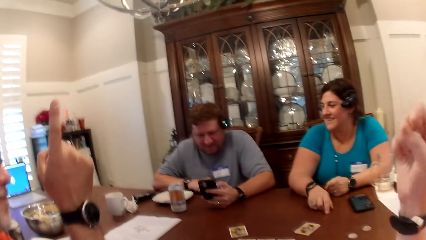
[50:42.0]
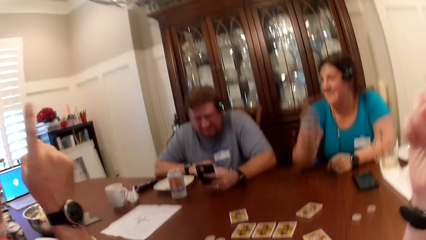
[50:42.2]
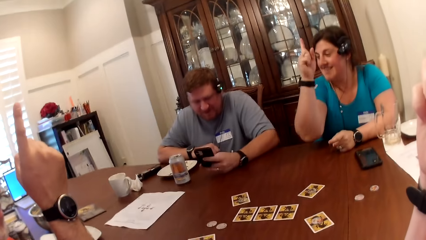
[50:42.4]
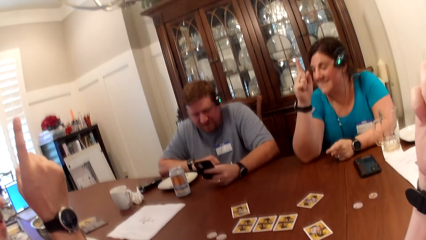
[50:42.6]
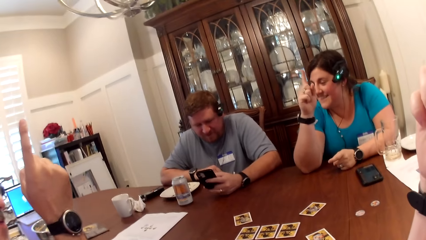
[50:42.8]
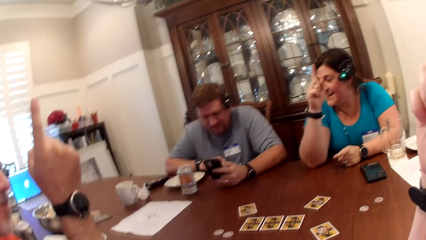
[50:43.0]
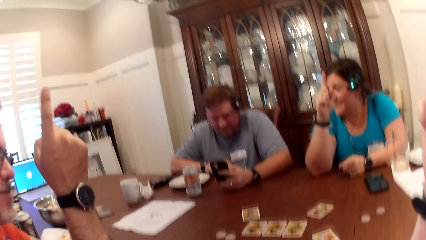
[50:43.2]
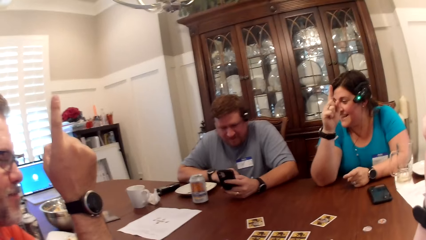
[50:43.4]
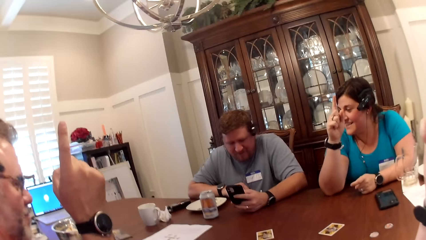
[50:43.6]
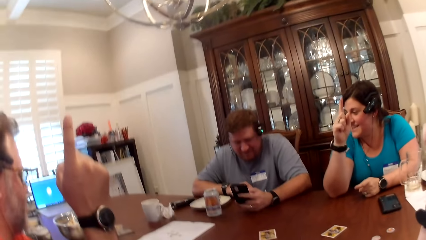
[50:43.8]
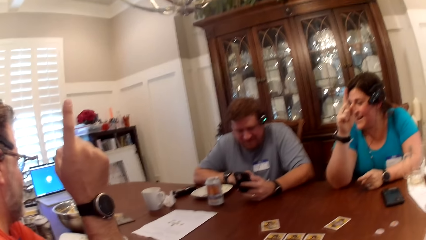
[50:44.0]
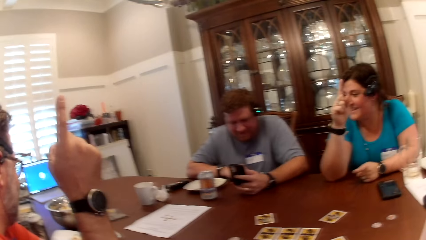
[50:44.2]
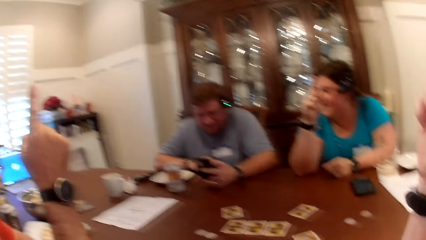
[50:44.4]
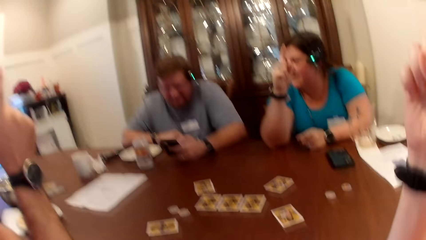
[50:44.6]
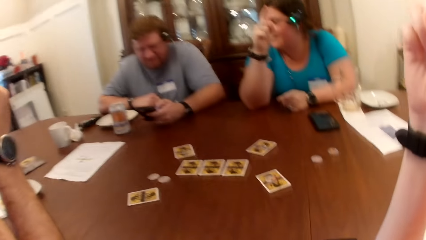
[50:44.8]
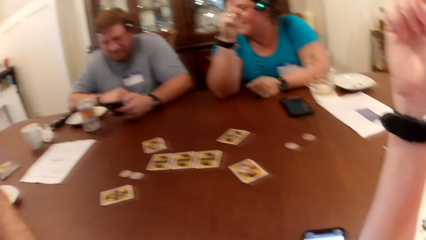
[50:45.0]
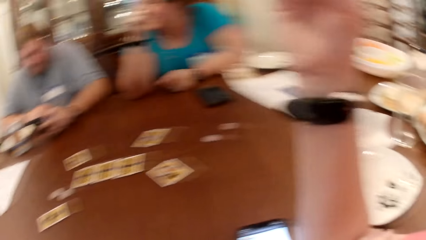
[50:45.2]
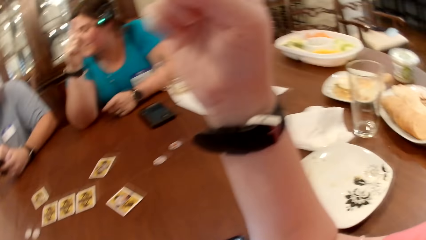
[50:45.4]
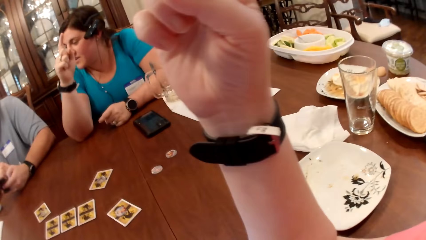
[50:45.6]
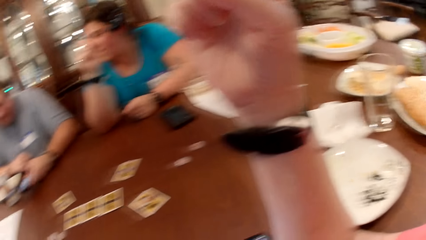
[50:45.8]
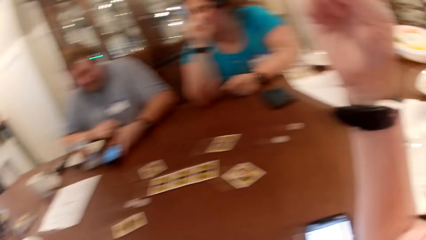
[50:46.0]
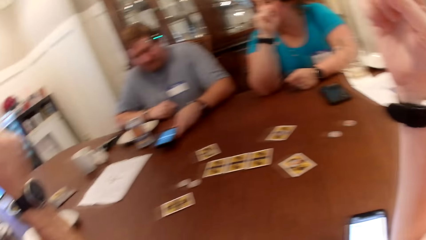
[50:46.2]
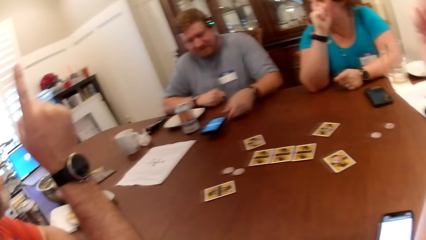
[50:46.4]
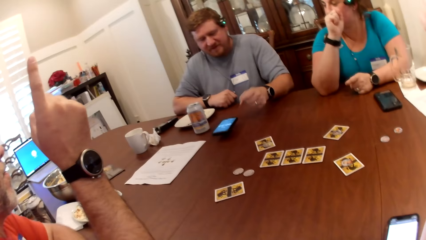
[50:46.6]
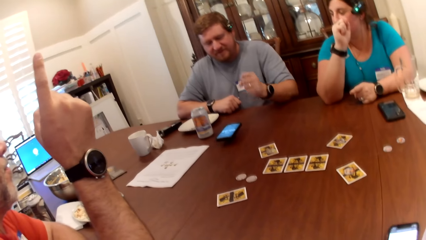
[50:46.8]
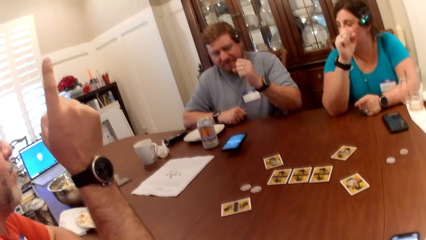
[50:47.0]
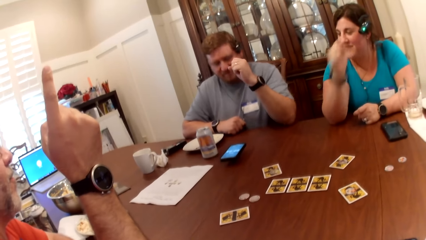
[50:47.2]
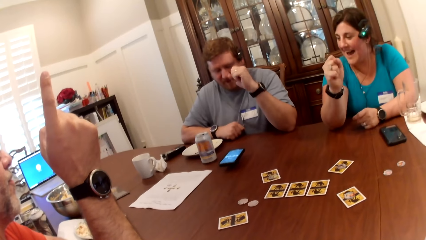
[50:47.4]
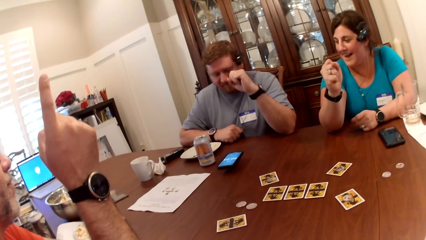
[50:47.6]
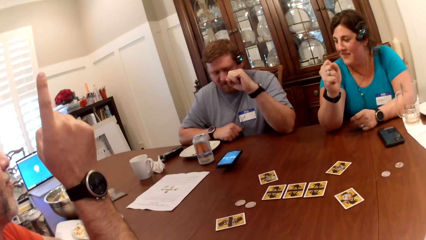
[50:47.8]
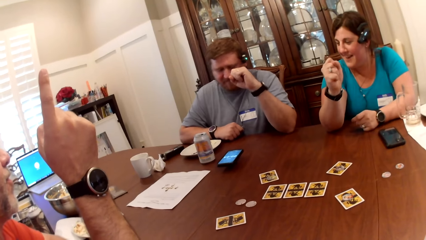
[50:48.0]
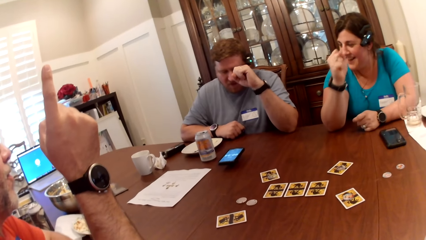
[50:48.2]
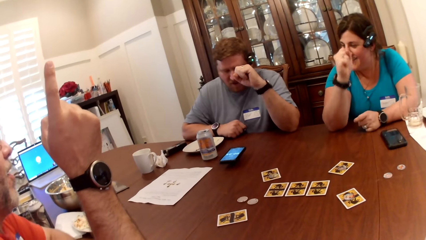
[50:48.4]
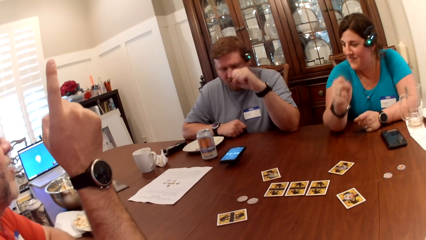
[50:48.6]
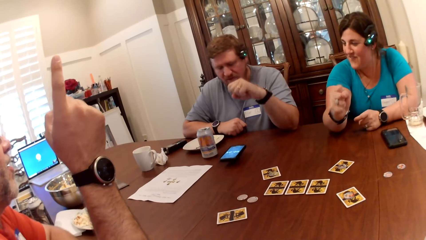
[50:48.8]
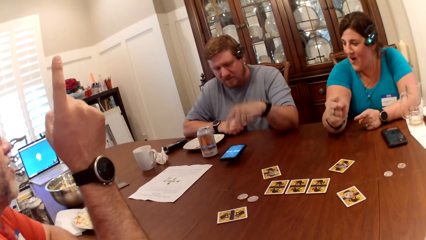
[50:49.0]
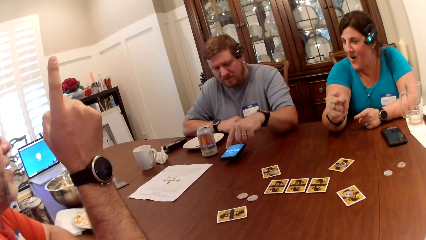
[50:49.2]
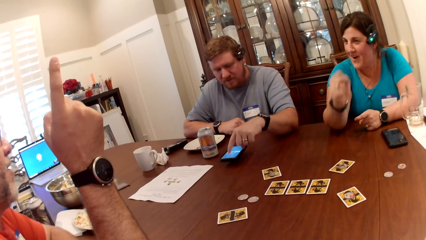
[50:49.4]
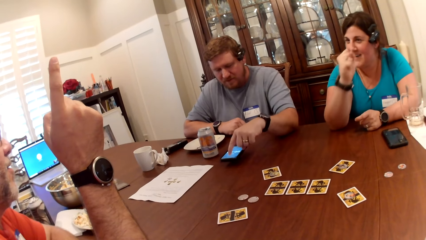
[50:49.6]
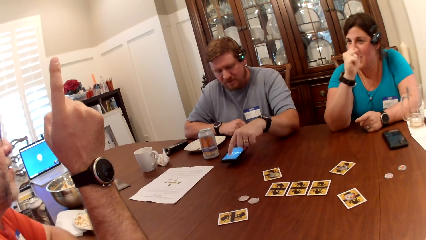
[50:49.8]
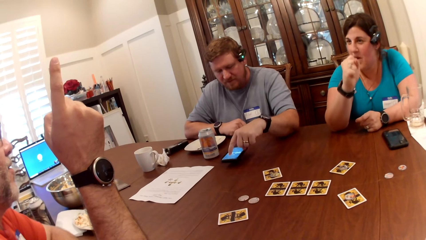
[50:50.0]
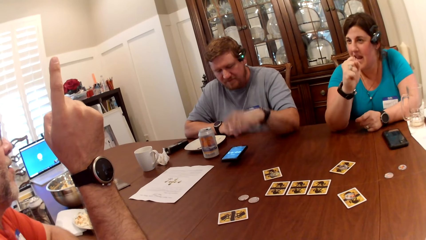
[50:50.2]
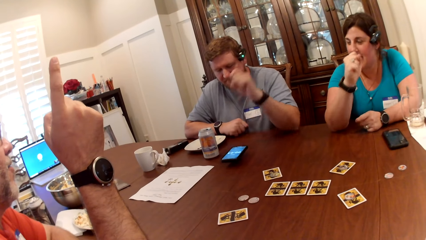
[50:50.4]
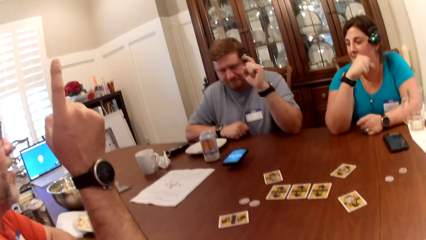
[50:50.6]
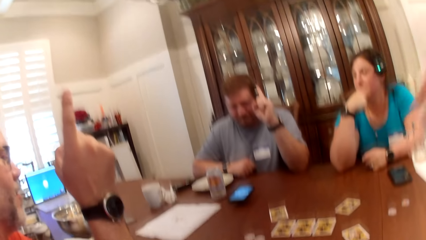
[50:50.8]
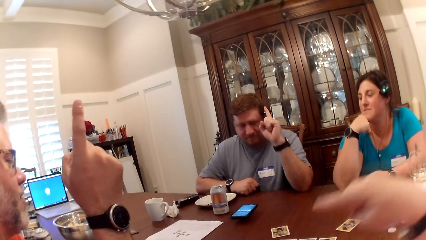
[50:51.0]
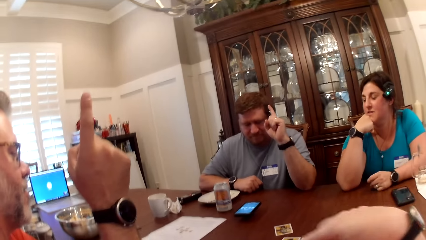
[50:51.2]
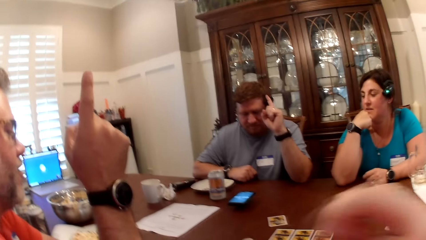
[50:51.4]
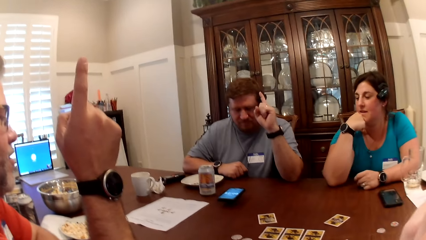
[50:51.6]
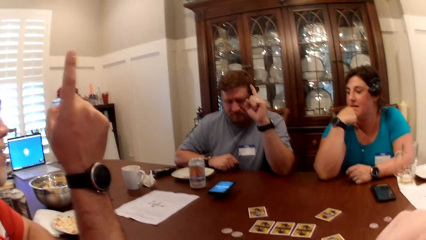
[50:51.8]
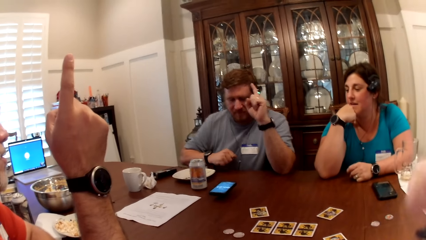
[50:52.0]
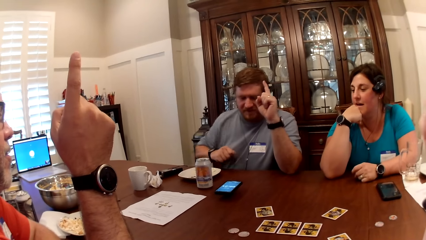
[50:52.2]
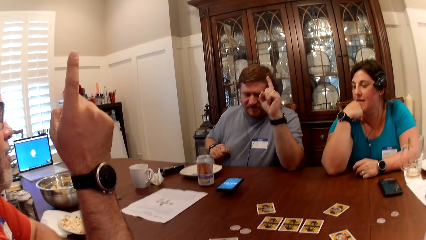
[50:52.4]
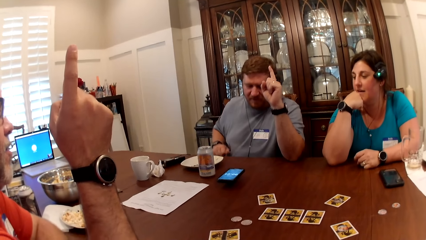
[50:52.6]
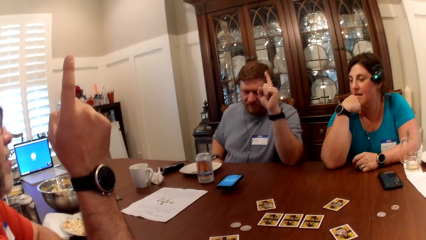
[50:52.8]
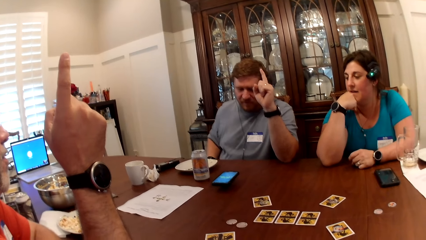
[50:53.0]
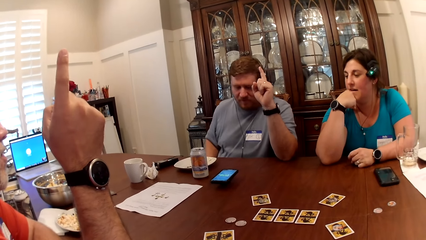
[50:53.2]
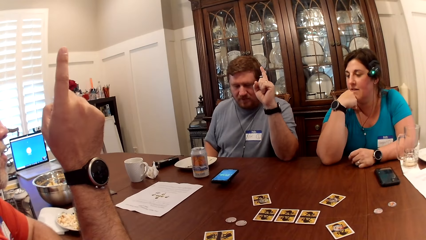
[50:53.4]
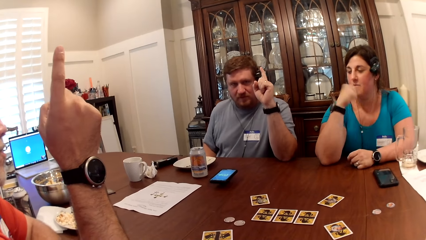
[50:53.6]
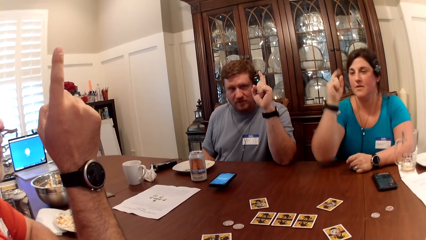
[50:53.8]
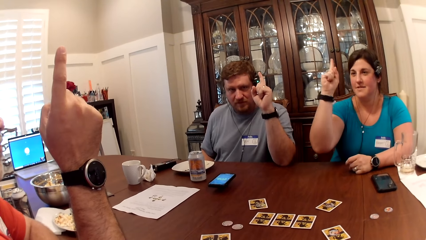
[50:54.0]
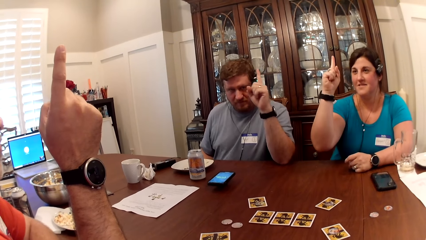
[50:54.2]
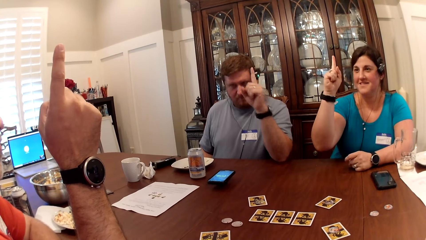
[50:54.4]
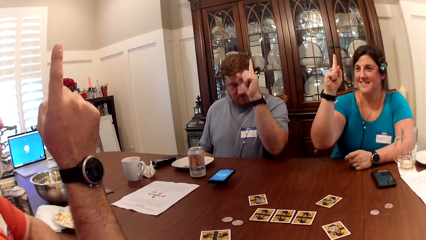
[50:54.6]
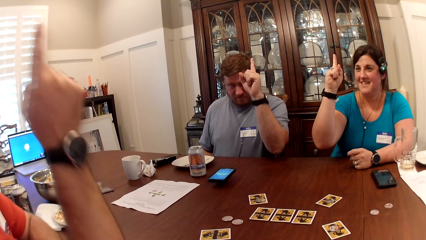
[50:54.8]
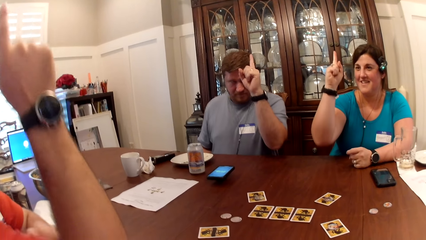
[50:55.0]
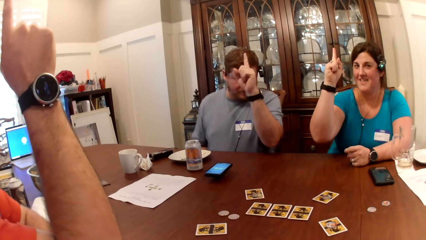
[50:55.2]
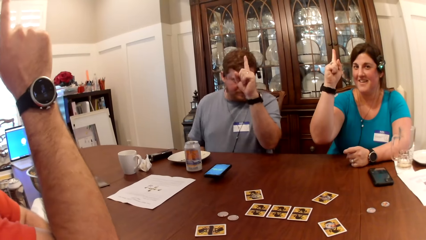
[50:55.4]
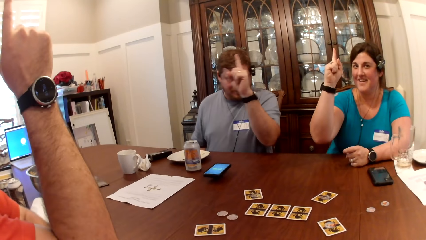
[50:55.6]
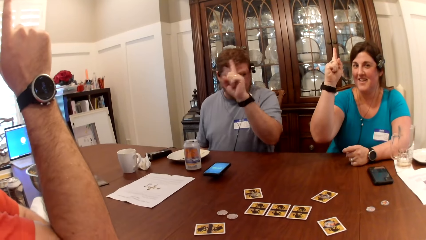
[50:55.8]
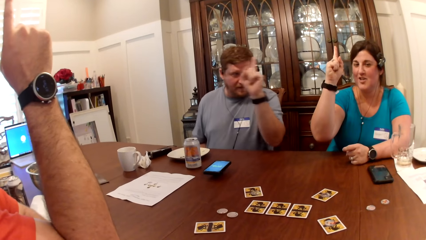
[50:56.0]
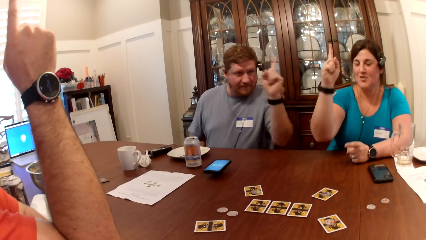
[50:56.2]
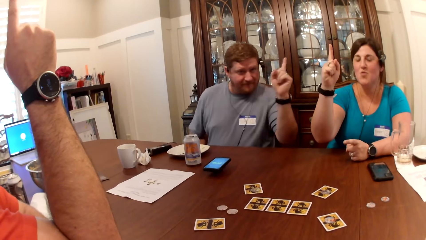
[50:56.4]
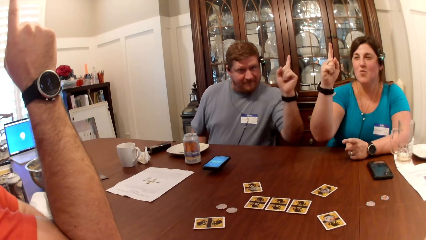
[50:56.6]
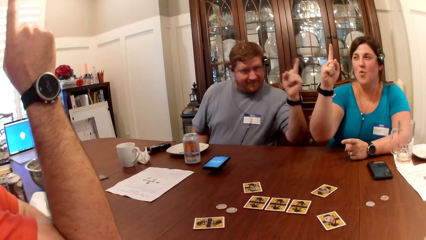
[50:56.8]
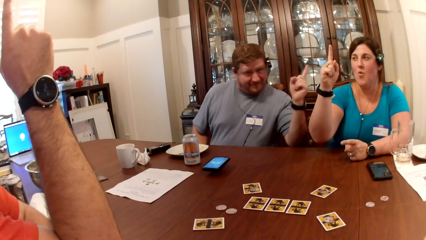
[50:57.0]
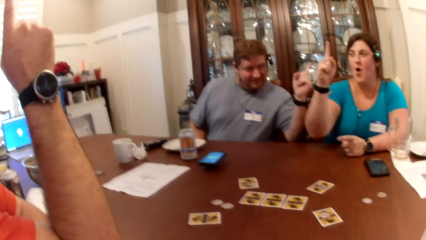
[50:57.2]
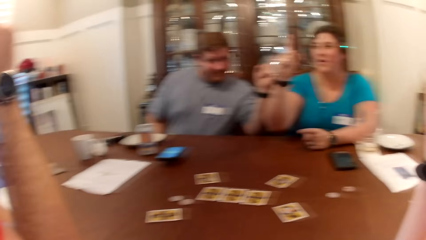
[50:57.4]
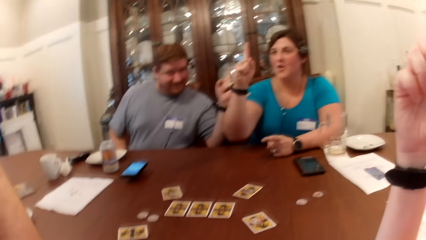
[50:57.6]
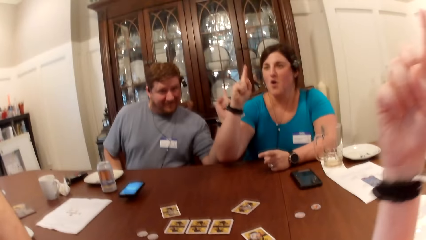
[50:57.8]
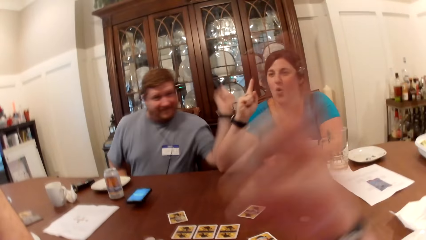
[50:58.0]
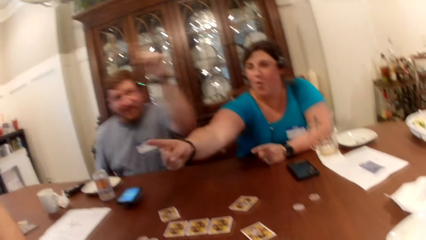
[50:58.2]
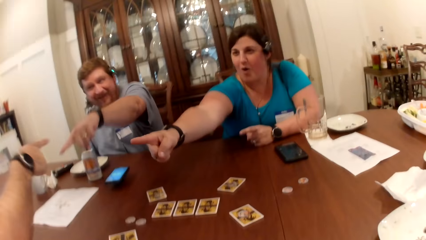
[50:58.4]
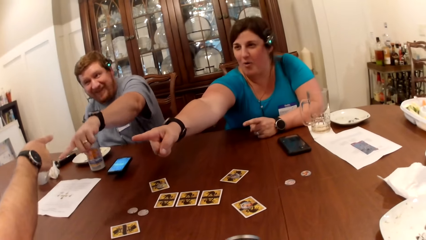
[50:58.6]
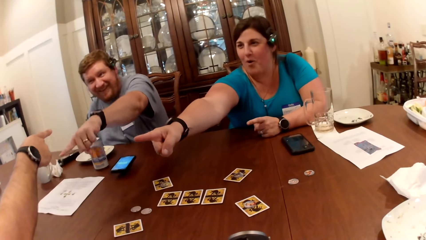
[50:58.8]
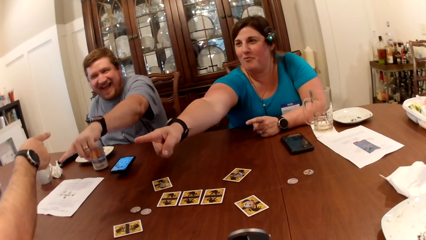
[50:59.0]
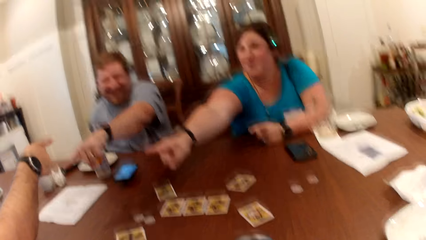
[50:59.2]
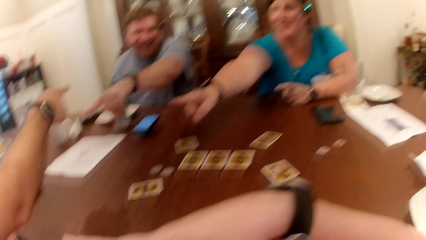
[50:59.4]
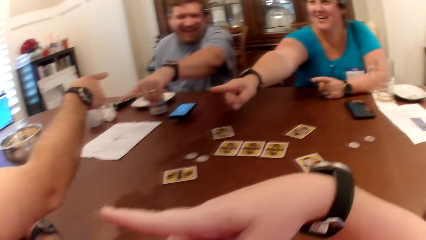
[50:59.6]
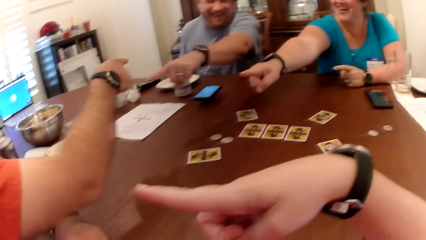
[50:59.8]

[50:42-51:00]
The camera wearer raises her right hand up. The woman raises her right hand up. The woman converses with the camera wearer, the man and another man. The camera wearer raises a hand. The woman converses with the camera wearer, the man and the other man again. The first man converses with the camera wearer, the woman and the other man. The camera wearer converses with the first man, the other man and the woman. The camera wearer, the other man and the woman listen to a virtual call. A person talks. The first man points at a third man. The other man points at the first man. The woman points at the first man. The camera wearer points at the first man.
